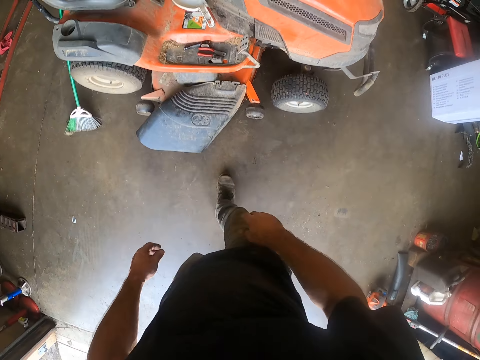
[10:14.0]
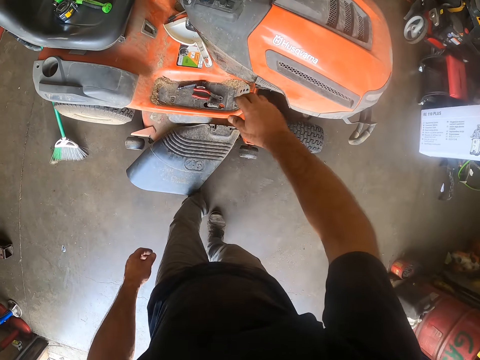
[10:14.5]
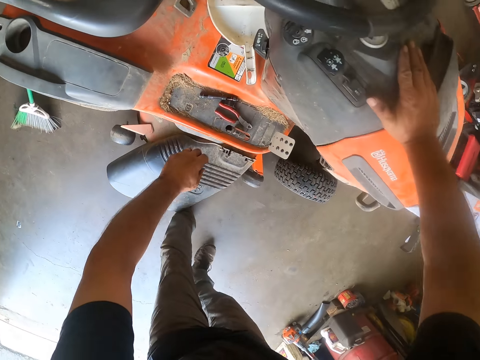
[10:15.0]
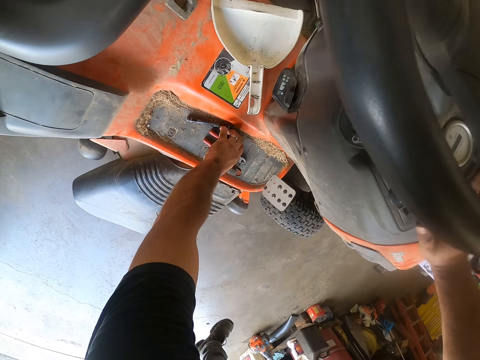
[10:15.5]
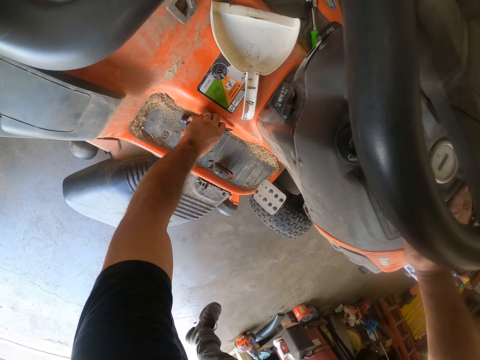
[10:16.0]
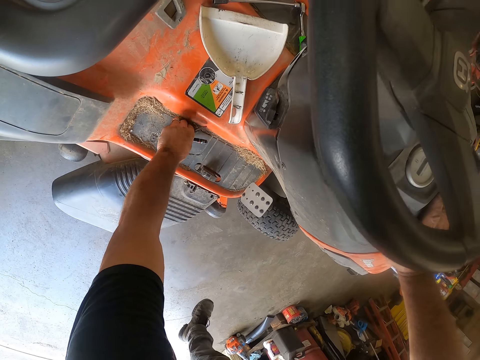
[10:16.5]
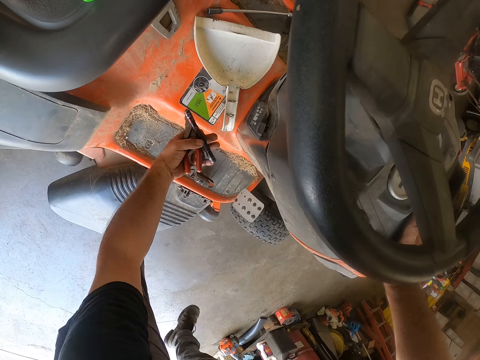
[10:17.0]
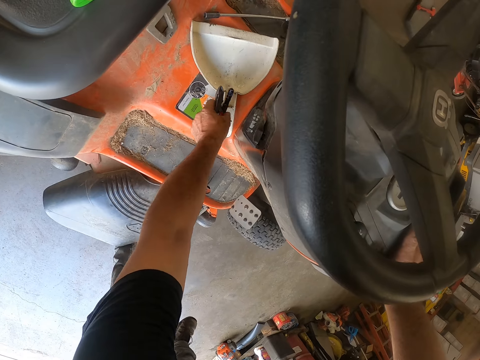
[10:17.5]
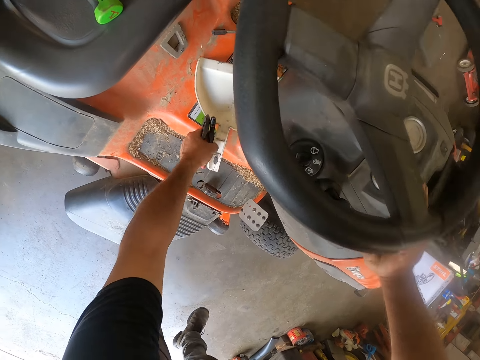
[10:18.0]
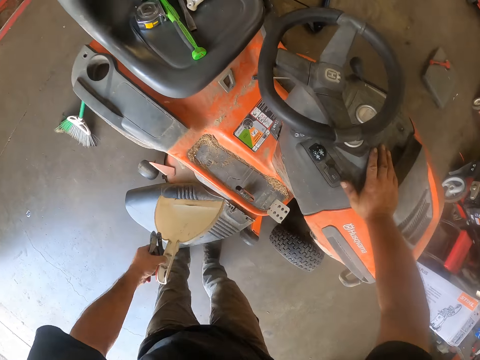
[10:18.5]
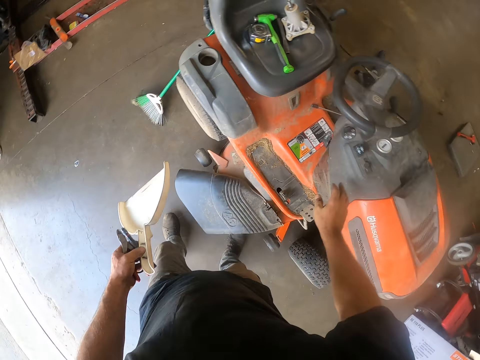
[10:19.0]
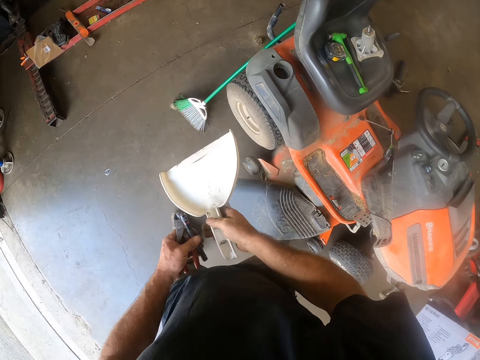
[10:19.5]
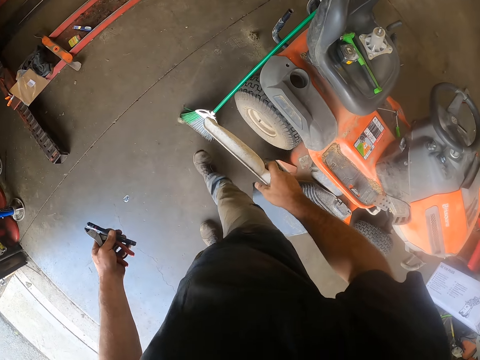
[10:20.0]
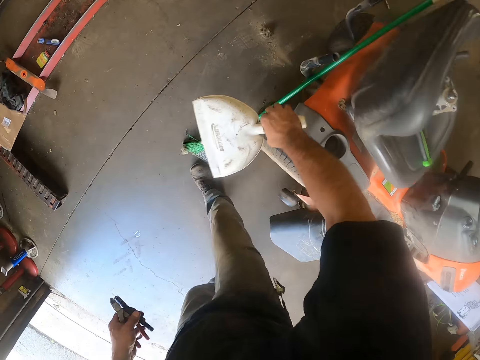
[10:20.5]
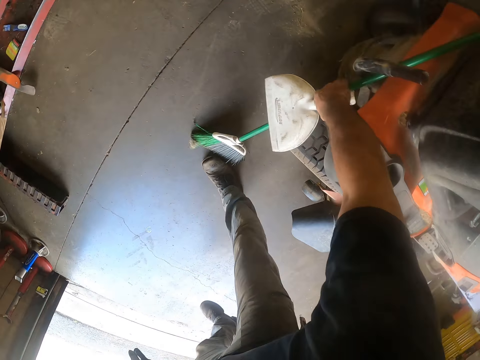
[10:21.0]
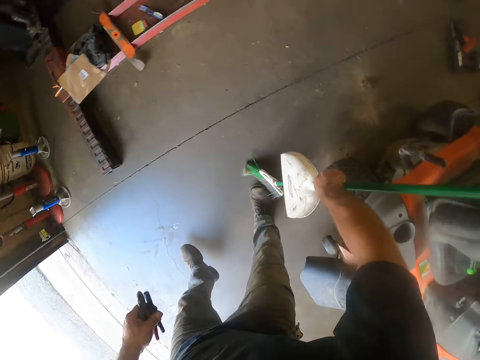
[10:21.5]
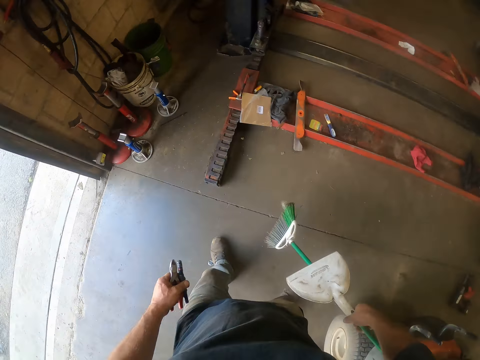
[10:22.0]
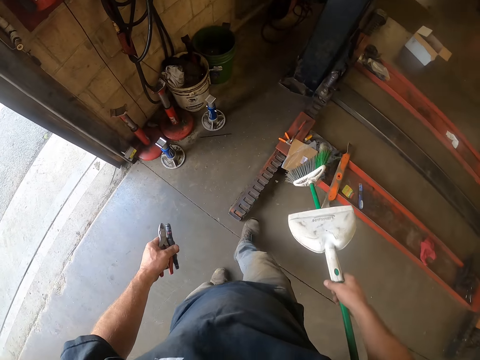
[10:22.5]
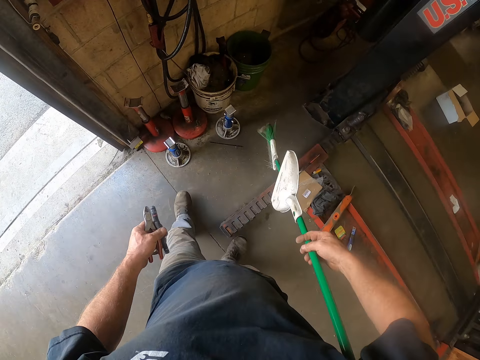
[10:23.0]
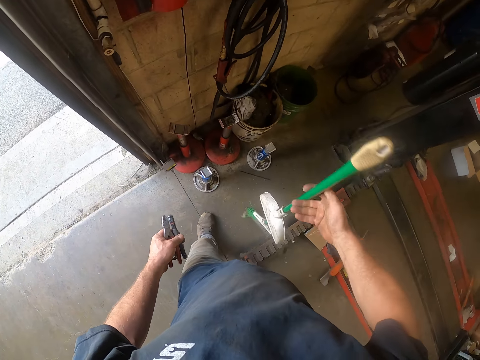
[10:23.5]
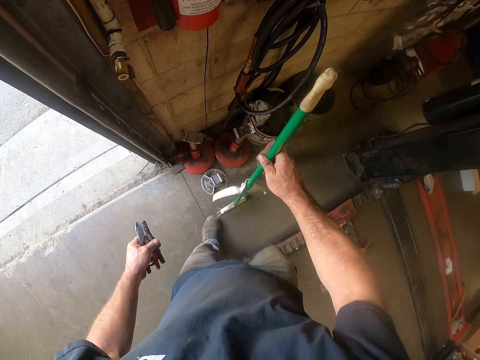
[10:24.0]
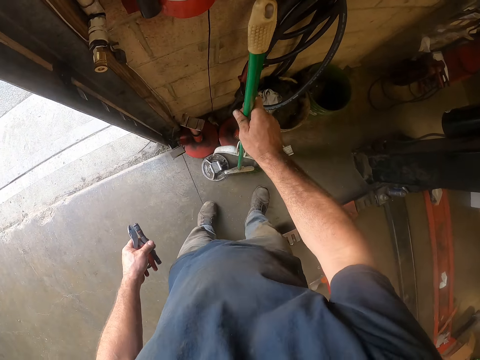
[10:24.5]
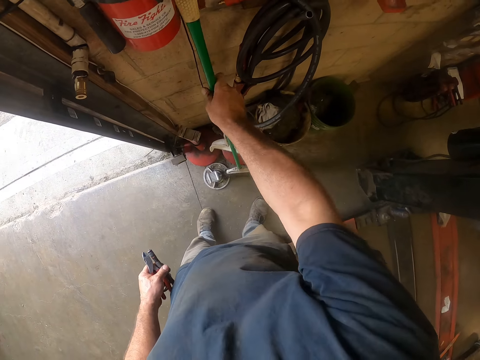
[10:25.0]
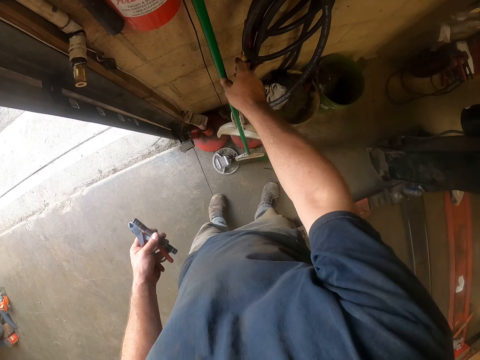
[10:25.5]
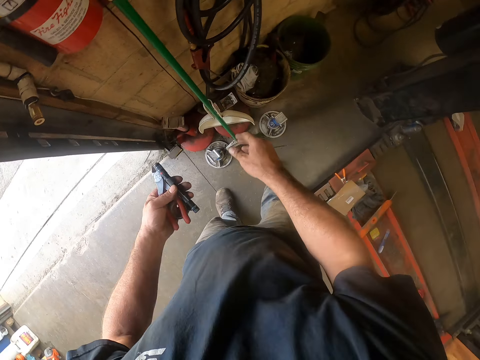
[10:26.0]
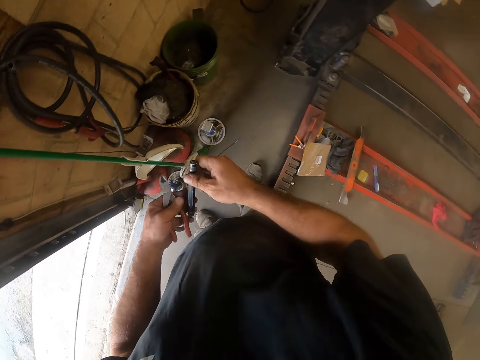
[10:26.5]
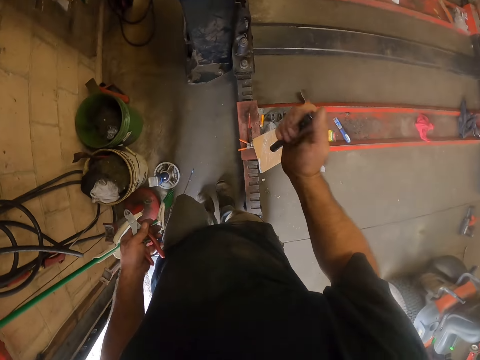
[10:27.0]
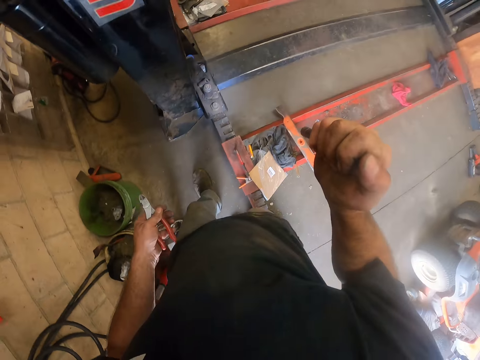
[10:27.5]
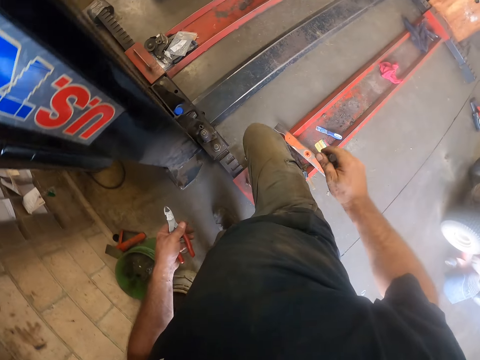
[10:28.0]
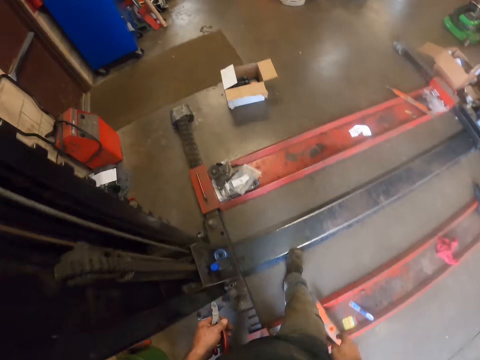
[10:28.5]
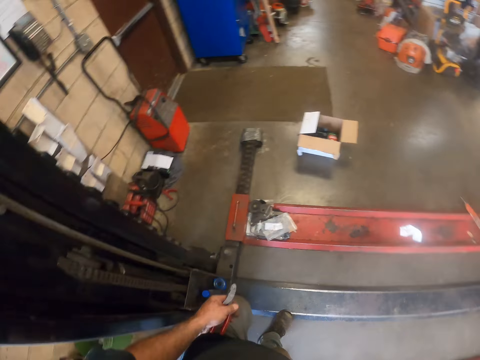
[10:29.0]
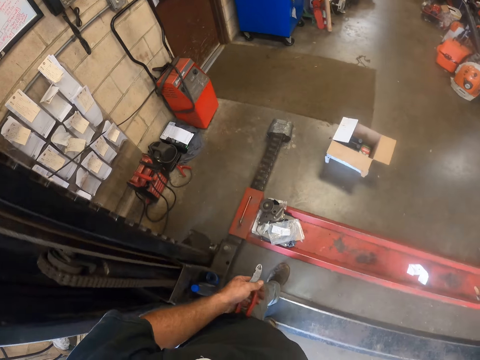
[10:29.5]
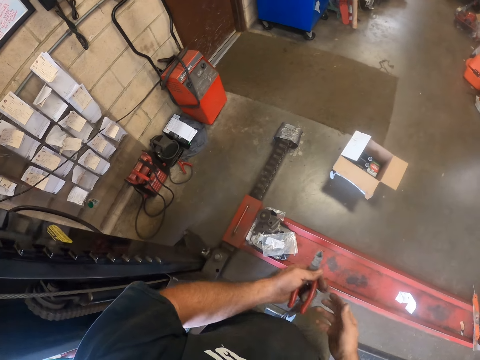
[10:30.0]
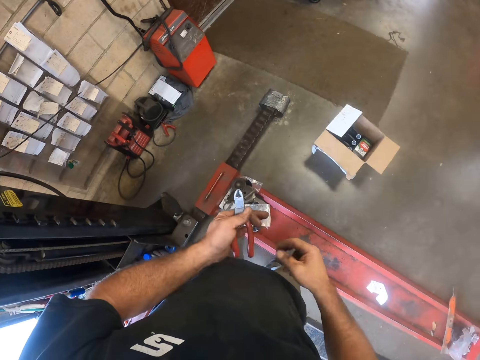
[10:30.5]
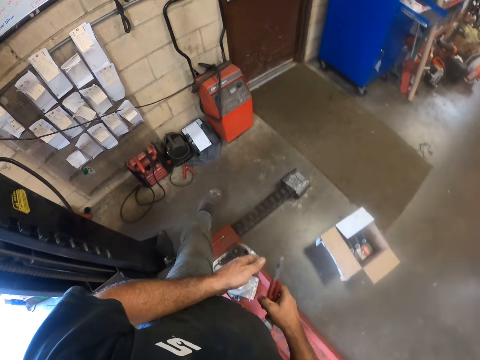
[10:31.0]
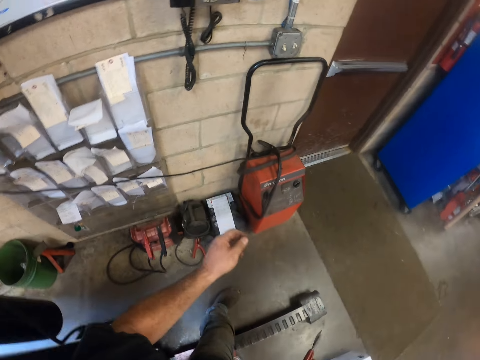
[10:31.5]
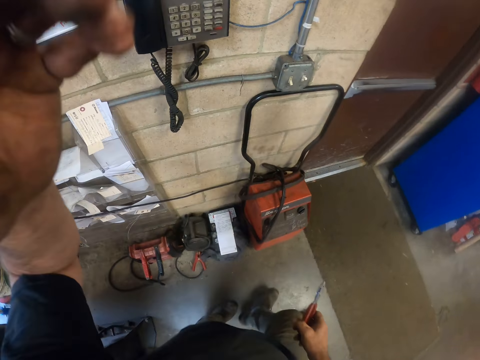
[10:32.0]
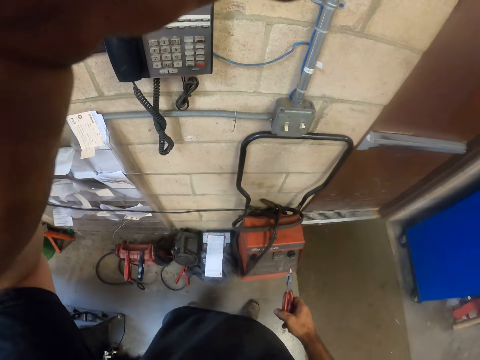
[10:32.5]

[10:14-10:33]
The camera wearer holds a vehicle. He picks up a plier and torchlight. He picks up a packer or dustpan. He transfers the dustpan to his right hand. He picks up a broom. He walks around the room. He puts the broom and the dustpan against the wall. He passes the torchlight to his right hand. He switches the torchlight on. He switches the torchlight off. He puts the torchlight into his pocket. He walks around the room. He passes the plier to his right hand. He adjusts the camera.
